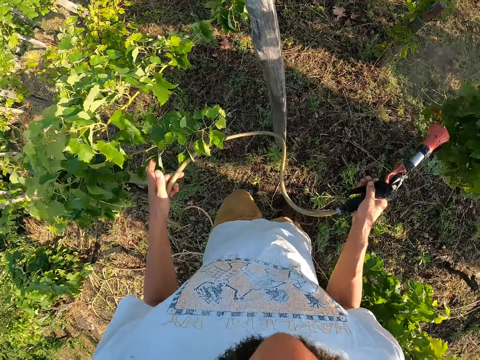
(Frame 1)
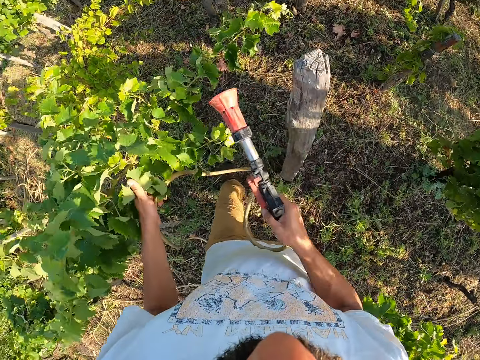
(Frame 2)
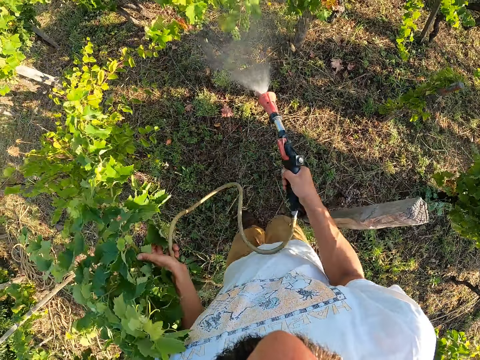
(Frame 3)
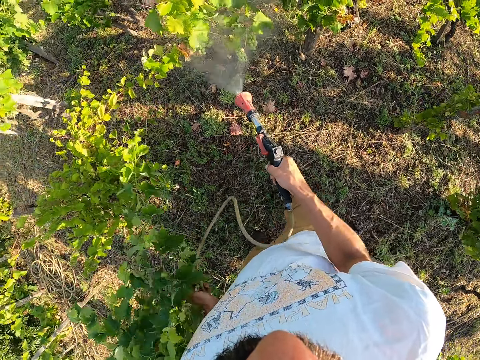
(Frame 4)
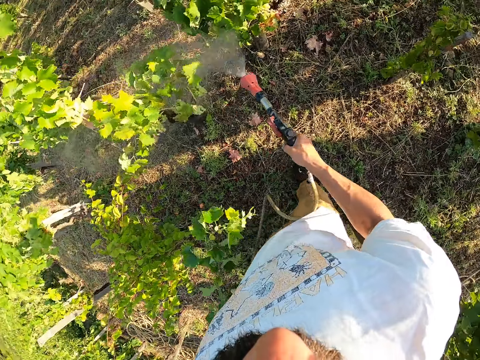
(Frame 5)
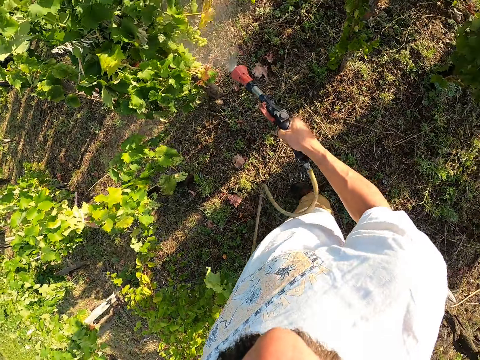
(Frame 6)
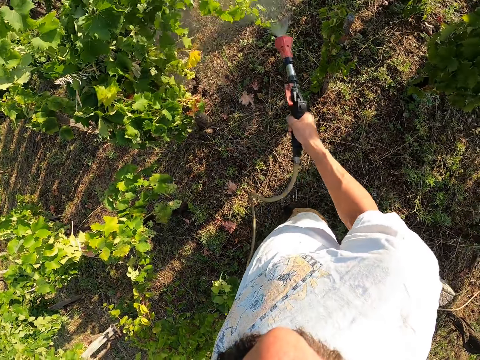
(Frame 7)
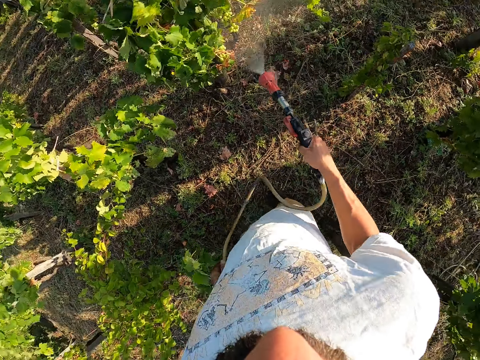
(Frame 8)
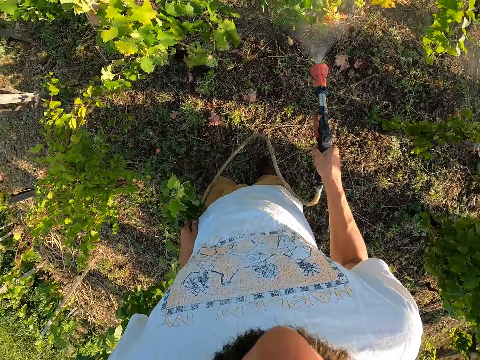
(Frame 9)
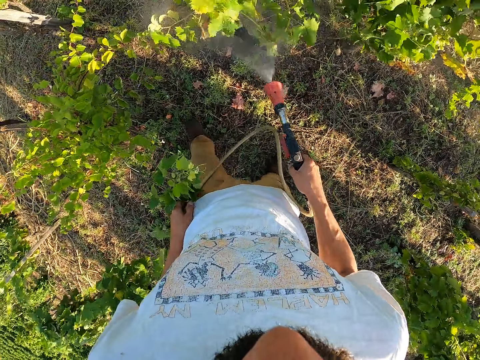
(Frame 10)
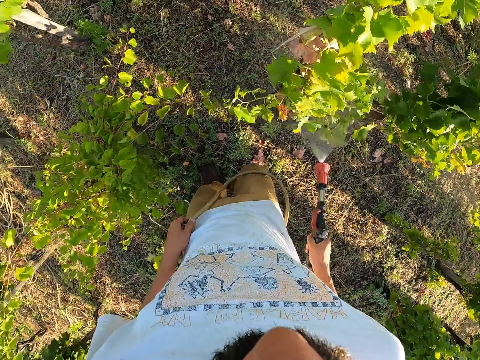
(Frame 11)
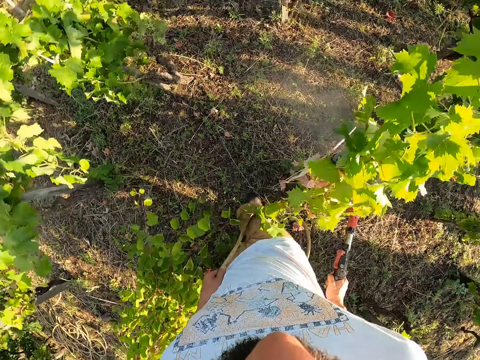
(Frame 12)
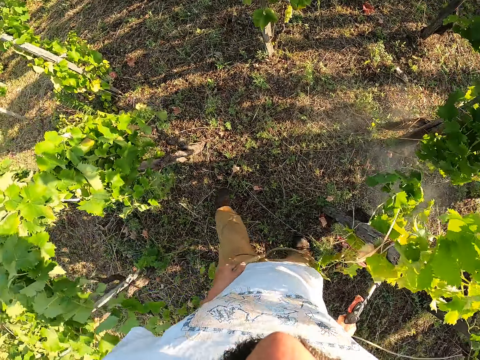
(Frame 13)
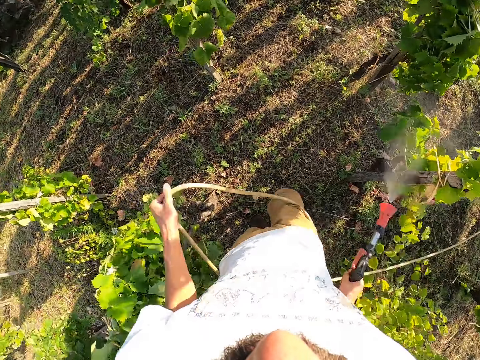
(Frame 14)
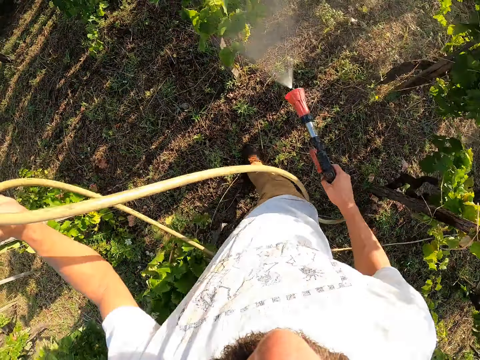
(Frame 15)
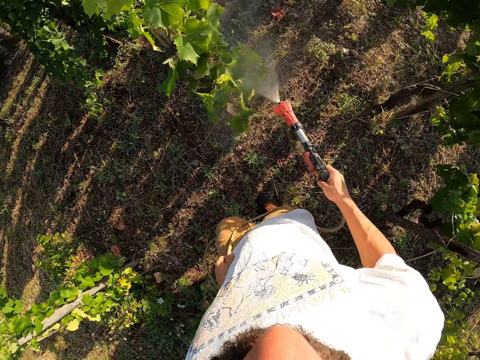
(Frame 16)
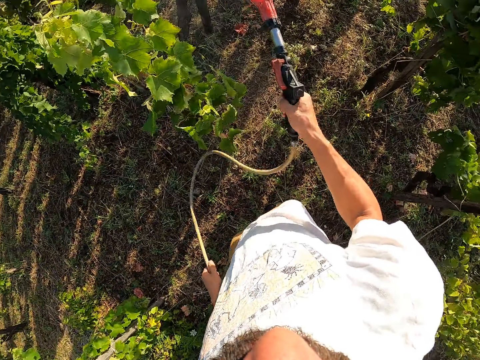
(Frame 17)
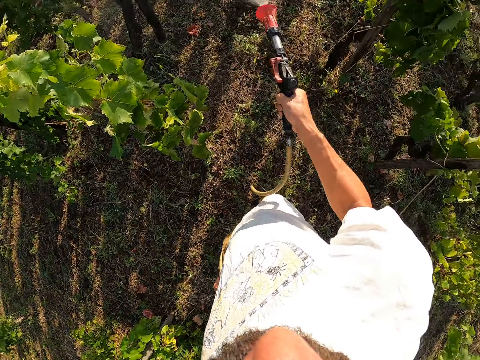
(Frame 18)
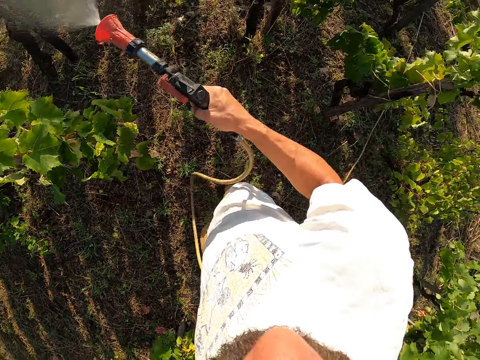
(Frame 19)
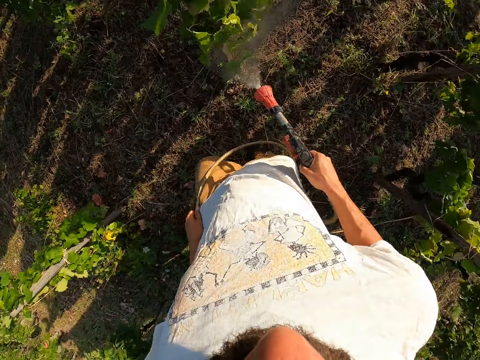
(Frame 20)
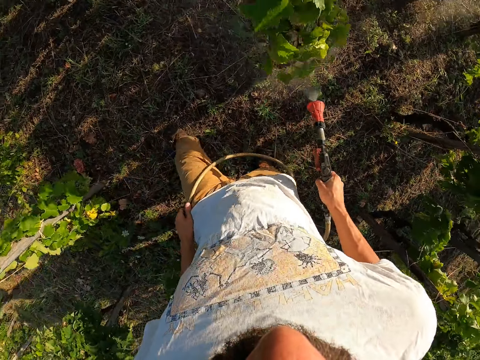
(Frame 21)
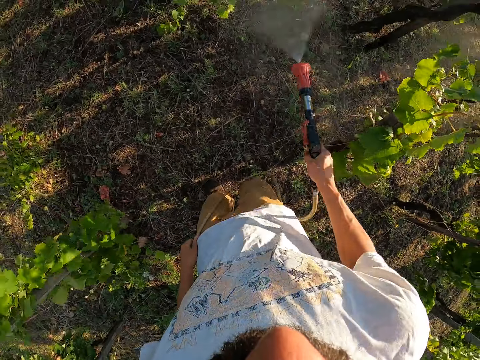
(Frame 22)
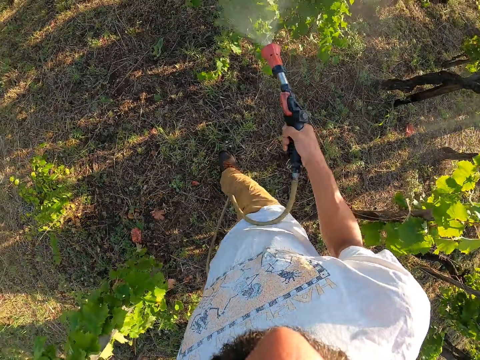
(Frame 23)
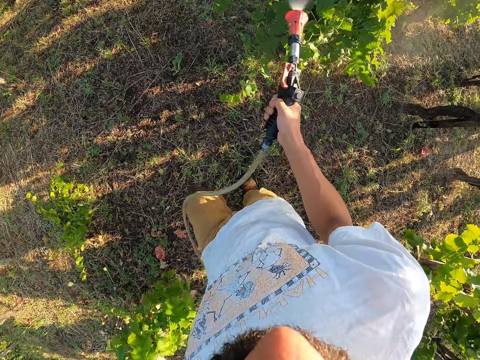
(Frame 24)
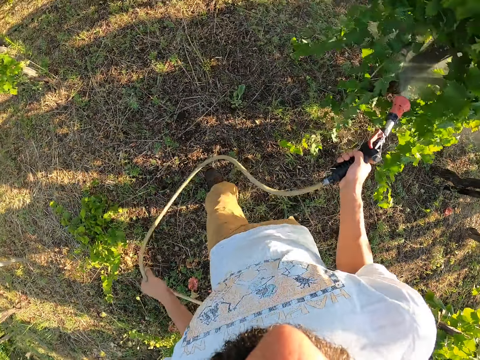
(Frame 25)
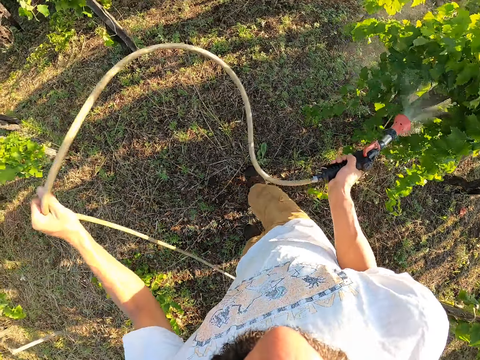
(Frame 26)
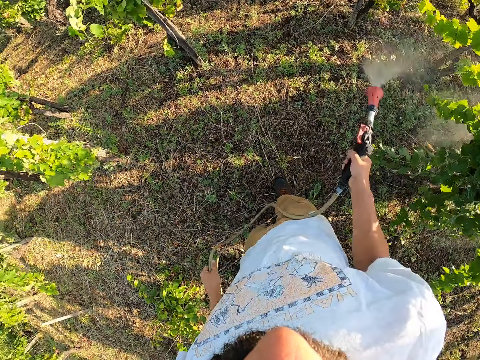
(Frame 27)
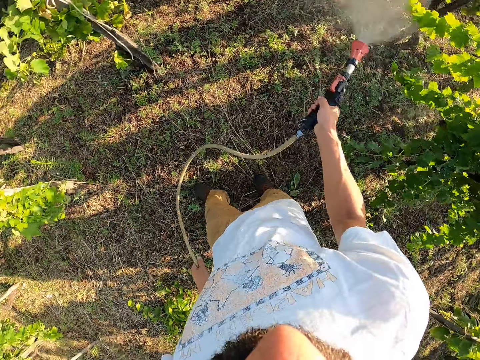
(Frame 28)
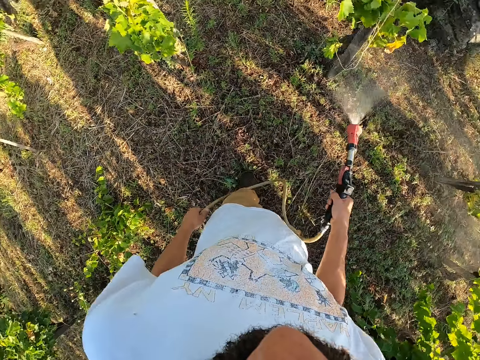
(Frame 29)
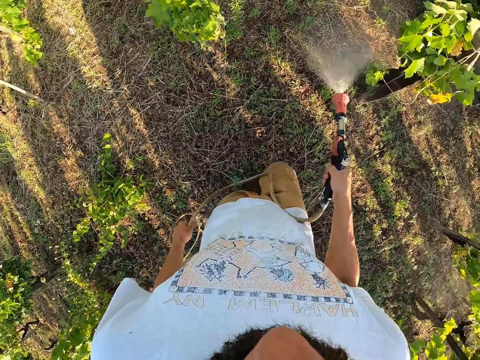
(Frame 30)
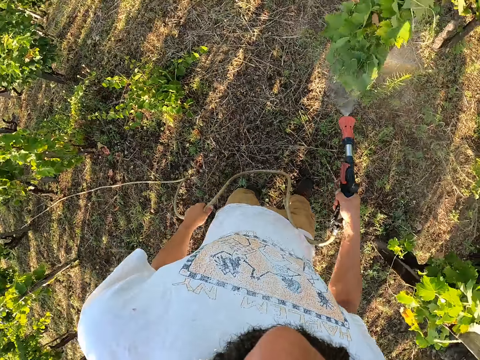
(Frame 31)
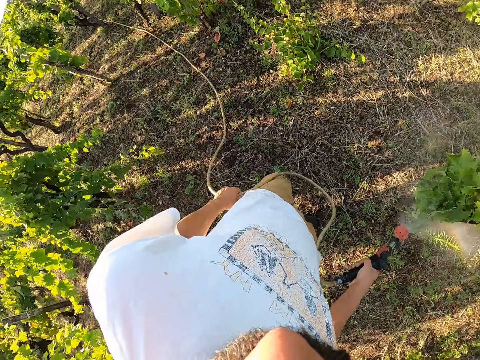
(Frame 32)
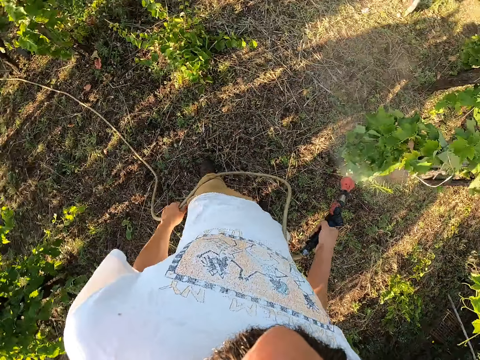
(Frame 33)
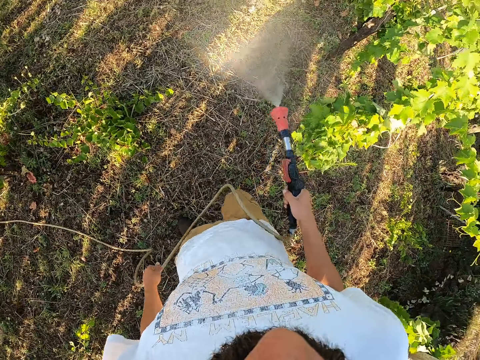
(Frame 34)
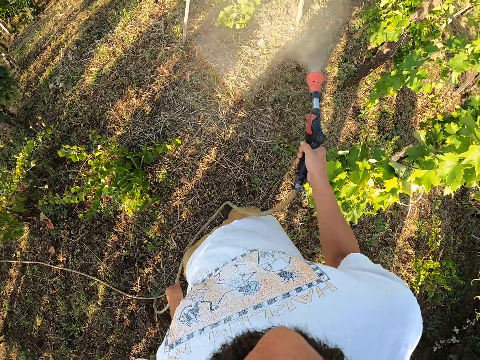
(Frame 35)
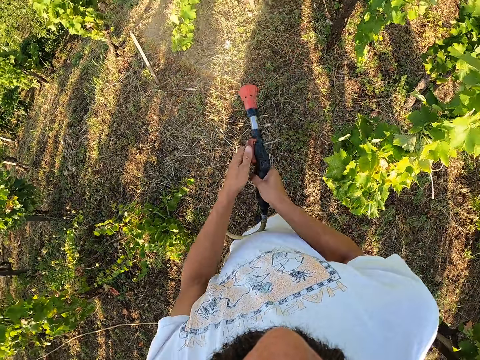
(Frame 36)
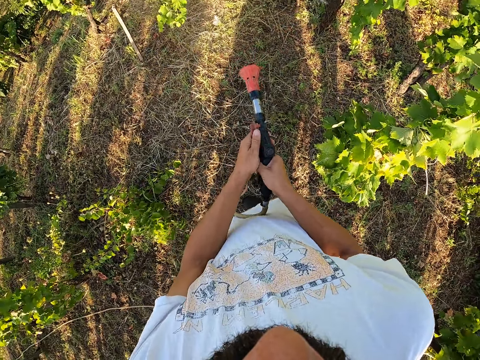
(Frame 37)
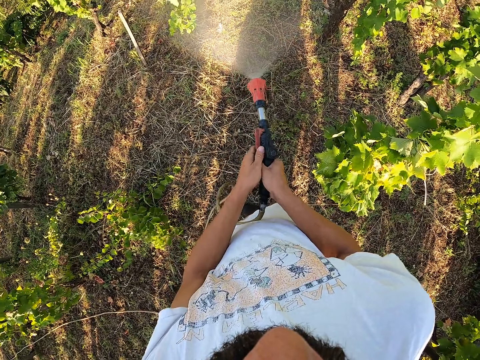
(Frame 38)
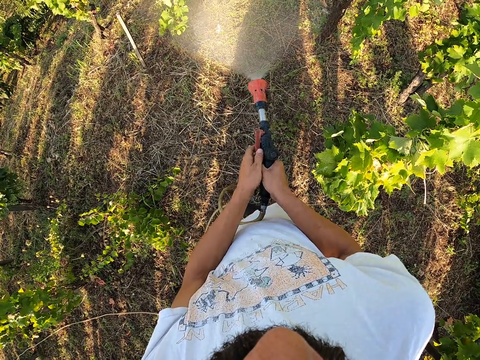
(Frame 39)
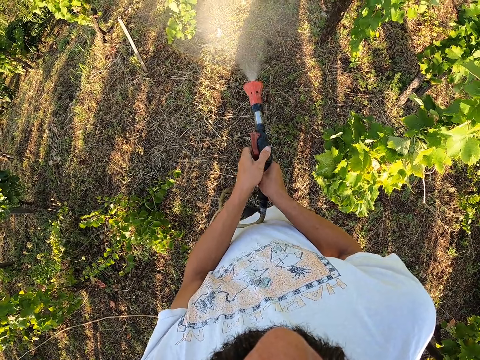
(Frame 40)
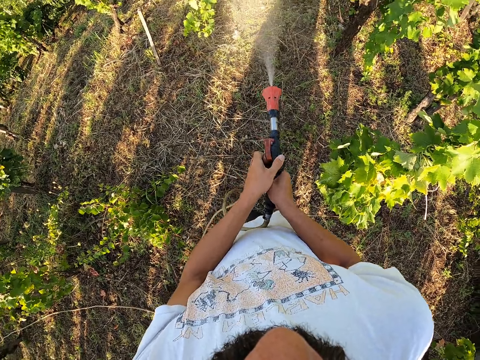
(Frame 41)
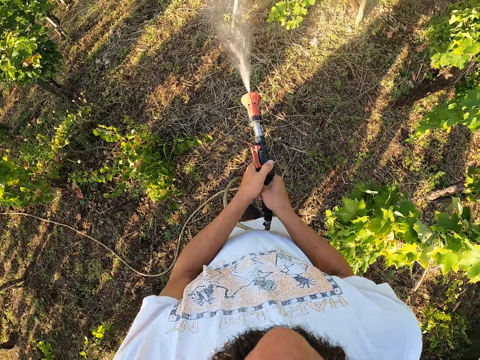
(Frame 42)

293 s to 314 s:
The camera wearer pulls the hose or hose pipe forward a bit. He pulls the hose pipe. He removes his left hand from the hose and touches the hose tap with his left hand. He adjusts the hose nozzle head.

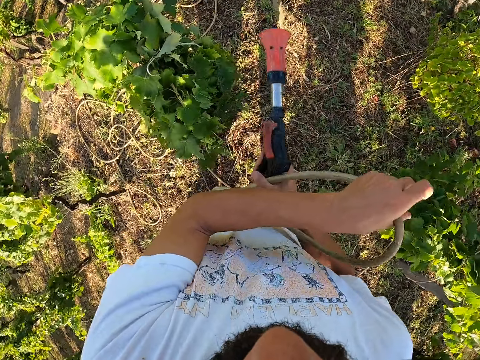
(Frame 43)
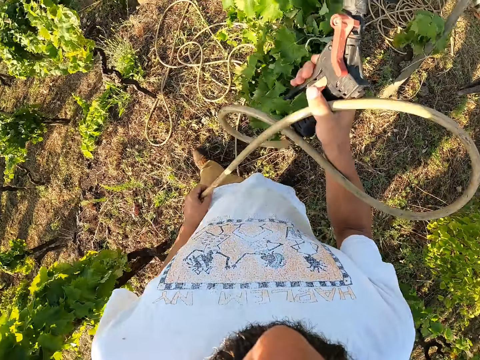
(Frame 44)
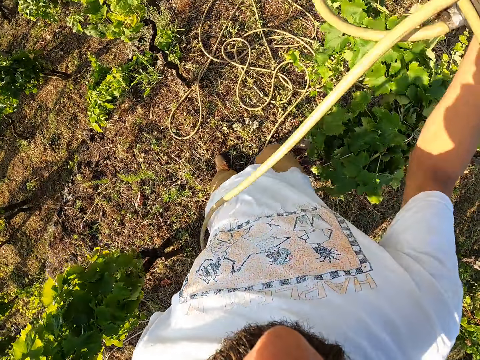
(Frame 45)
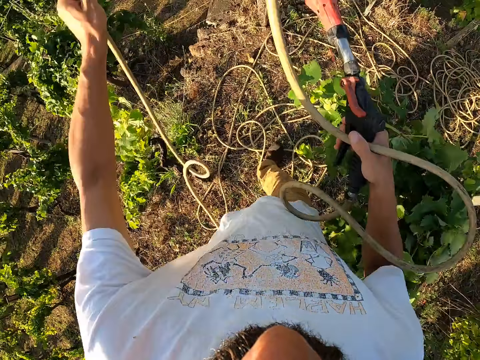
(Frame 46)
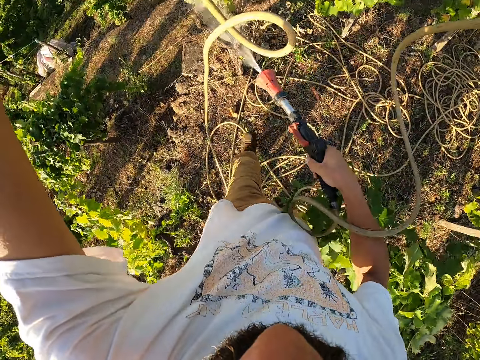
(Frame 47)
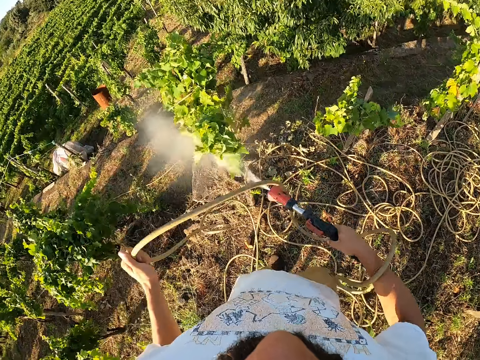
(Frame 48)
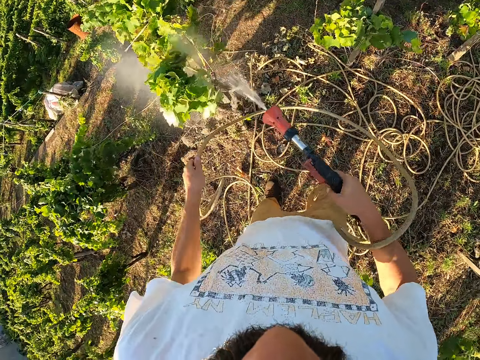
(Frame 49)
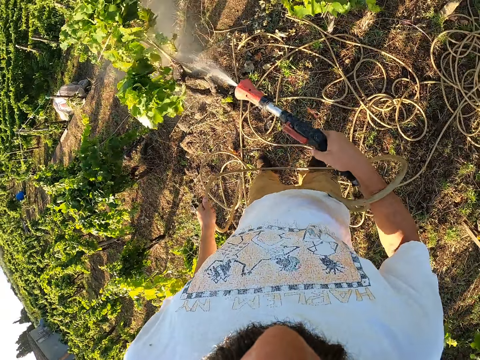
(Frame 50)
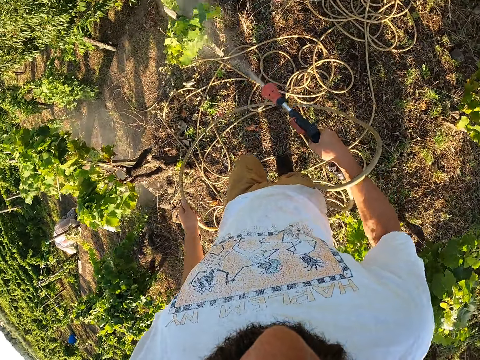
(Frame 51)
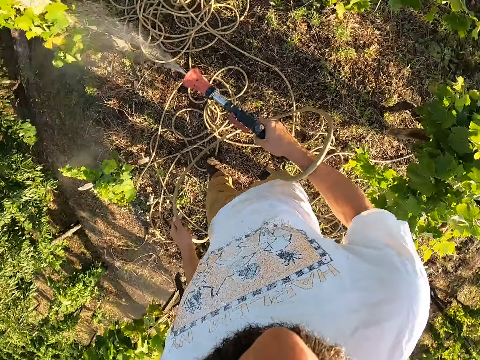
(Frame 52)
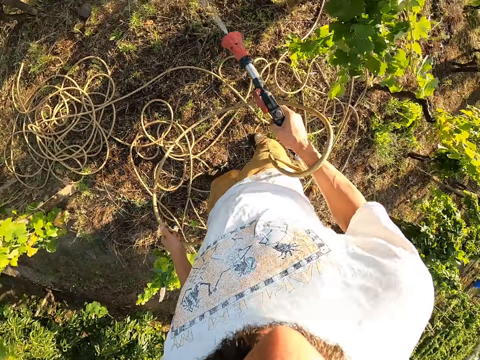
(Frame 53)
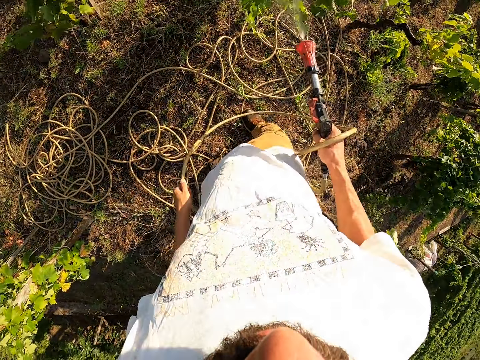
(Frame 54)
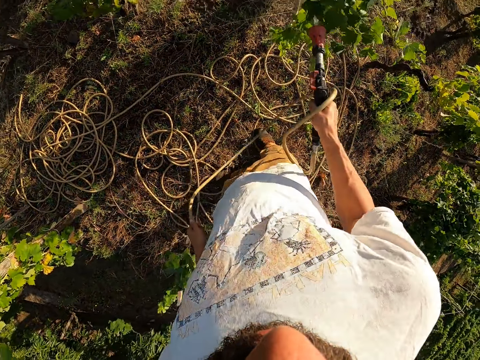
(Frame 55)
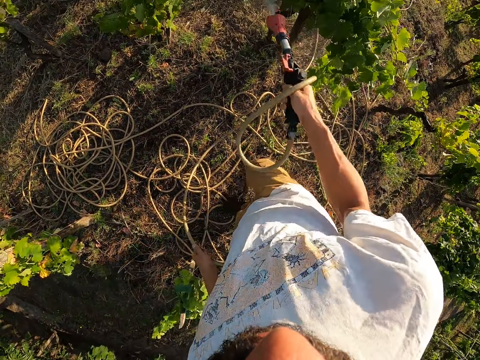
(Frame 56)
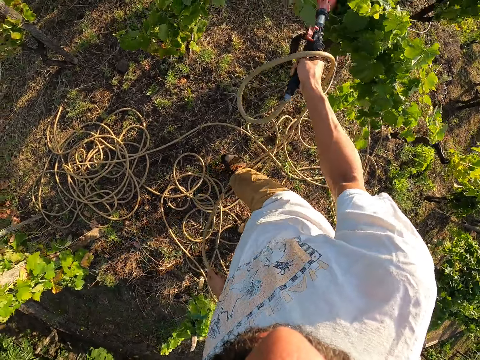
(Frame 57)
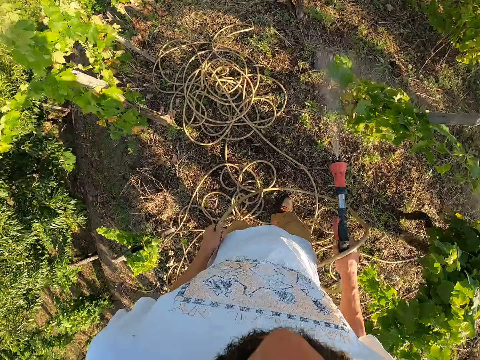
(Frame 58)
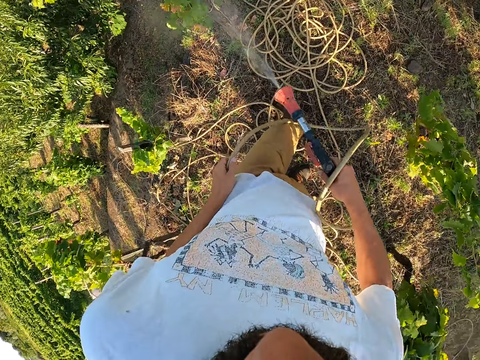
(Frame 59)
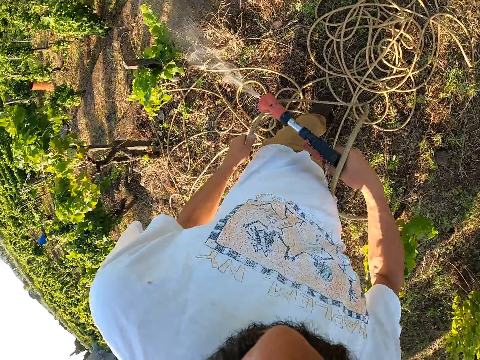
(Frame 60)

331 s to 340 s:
The camera wearer waves his left hand with the hose. He passes the hose to his right hand. He touches the hose with his left hand. He pulls the hose forward a bit. He sprays the plant with a garden hose nozzle sprayer.
